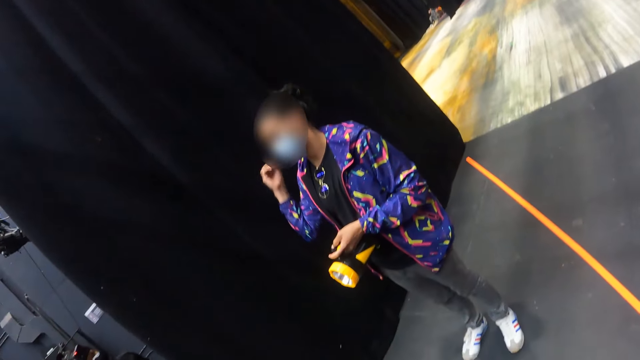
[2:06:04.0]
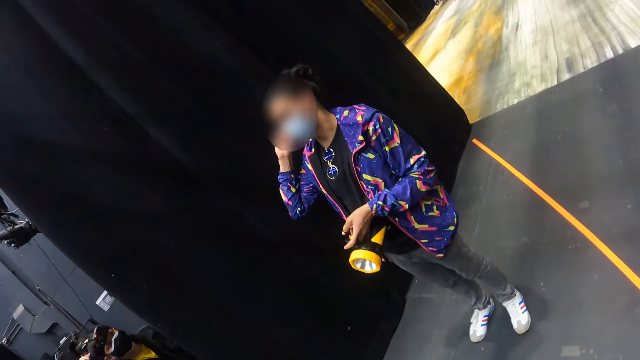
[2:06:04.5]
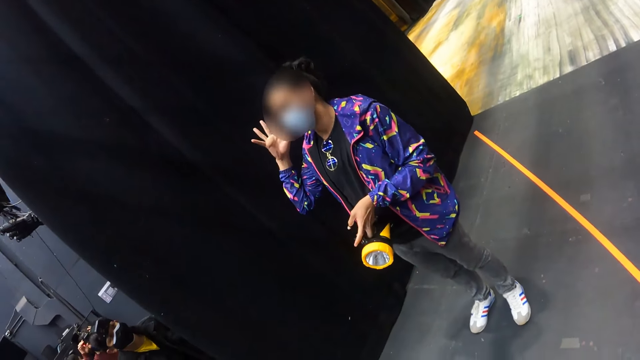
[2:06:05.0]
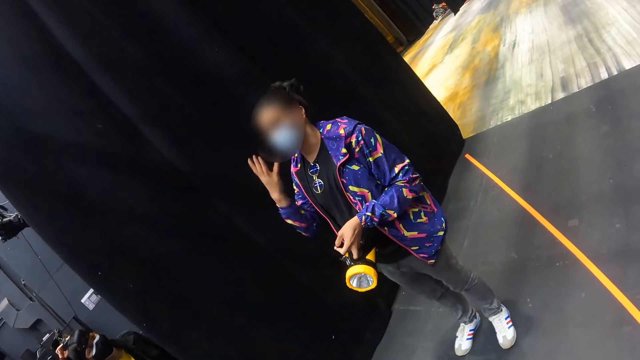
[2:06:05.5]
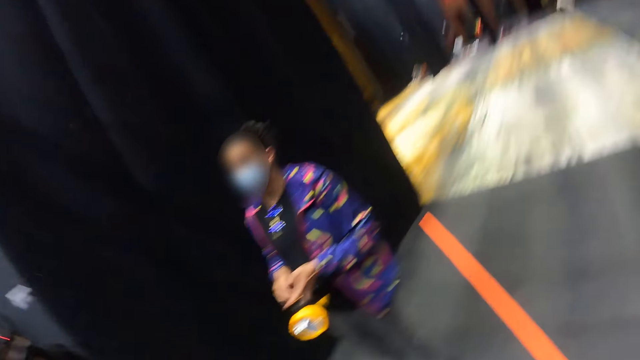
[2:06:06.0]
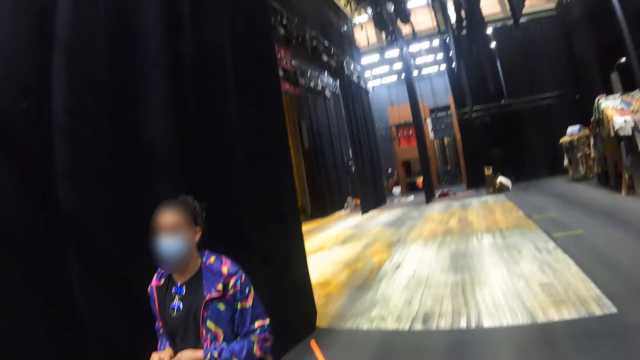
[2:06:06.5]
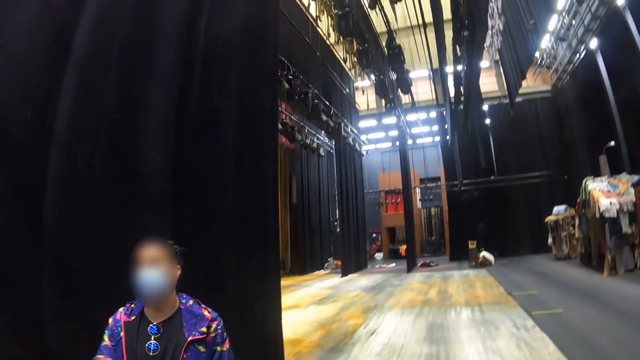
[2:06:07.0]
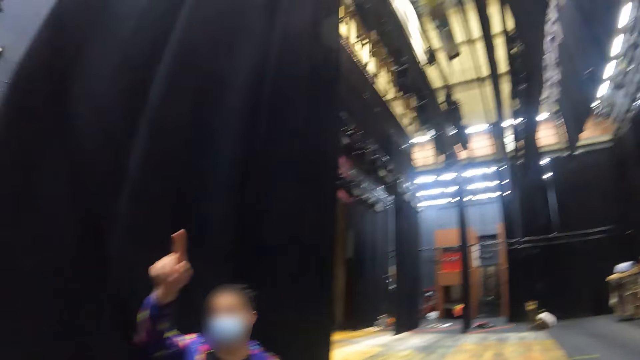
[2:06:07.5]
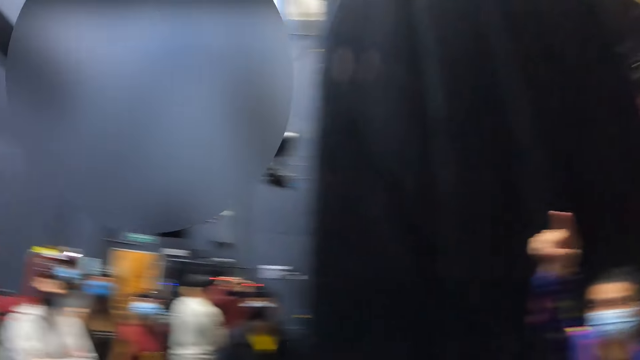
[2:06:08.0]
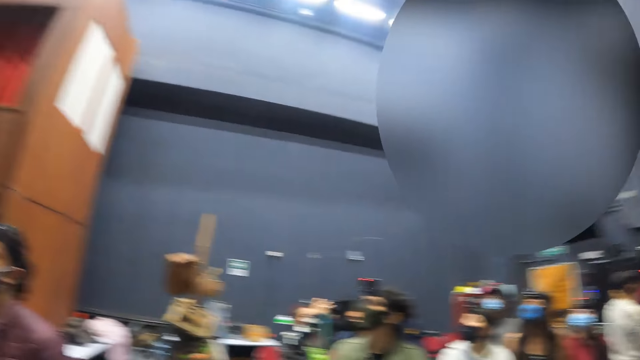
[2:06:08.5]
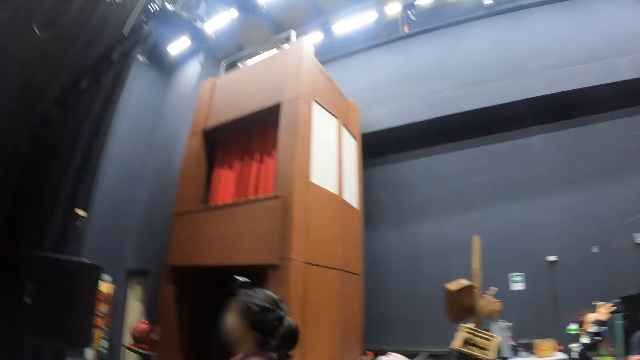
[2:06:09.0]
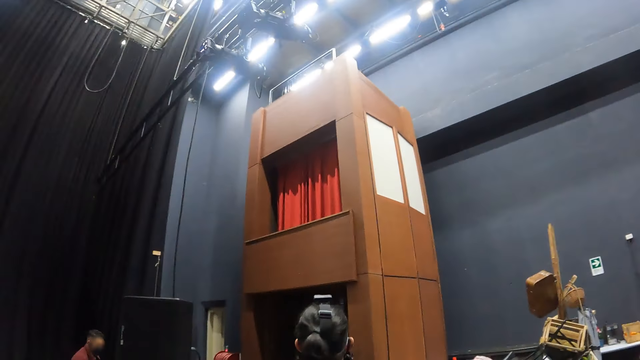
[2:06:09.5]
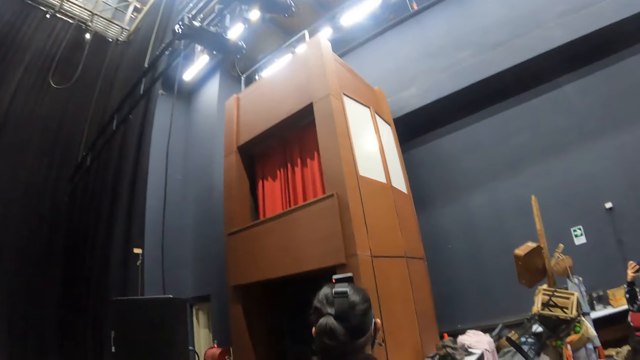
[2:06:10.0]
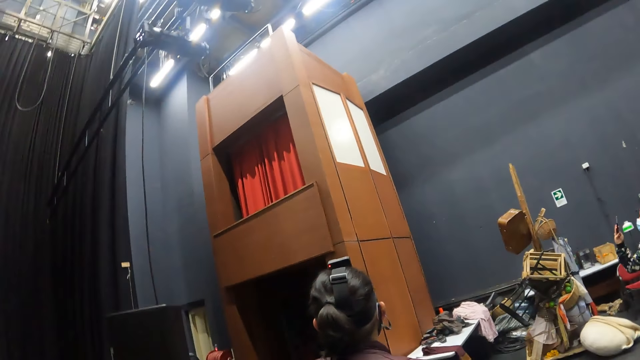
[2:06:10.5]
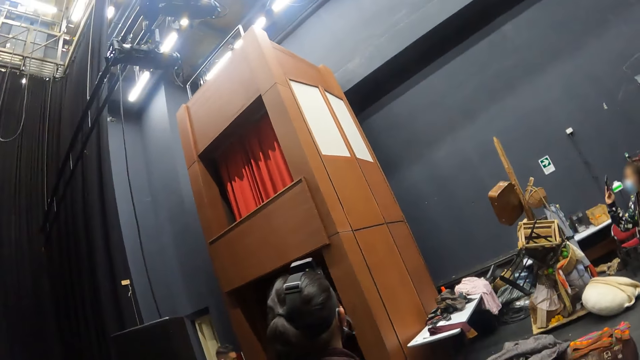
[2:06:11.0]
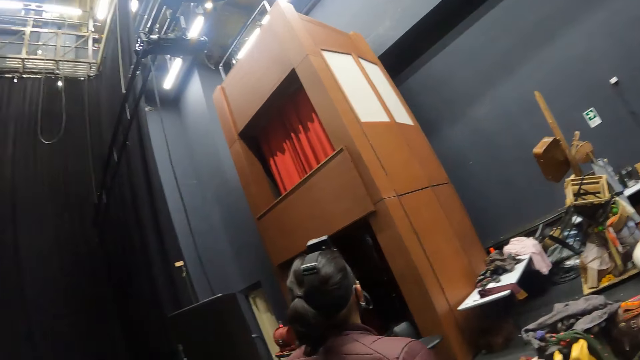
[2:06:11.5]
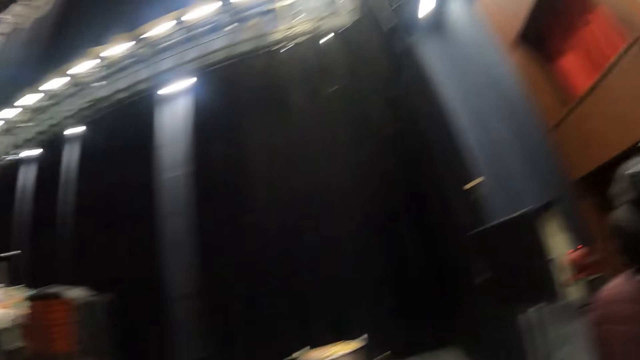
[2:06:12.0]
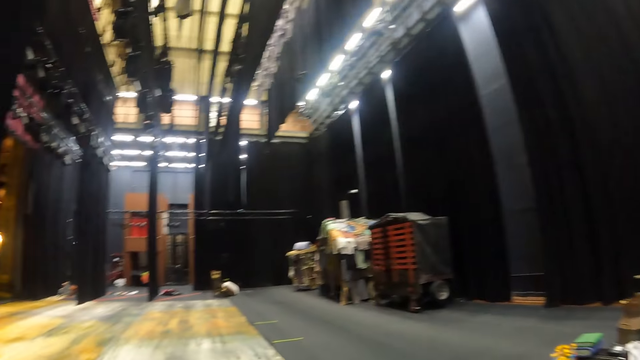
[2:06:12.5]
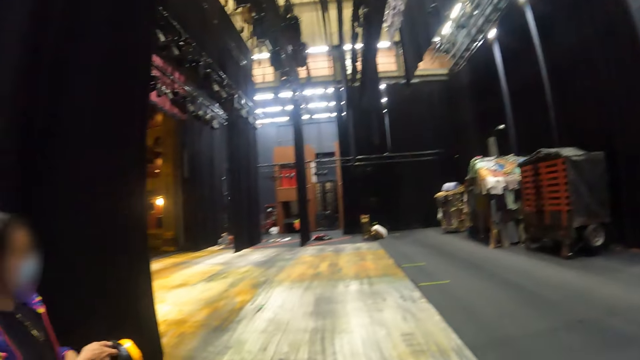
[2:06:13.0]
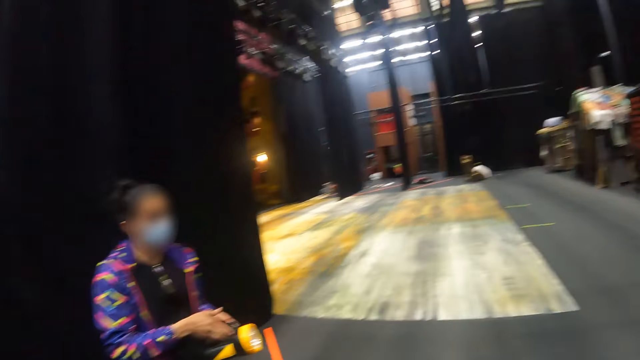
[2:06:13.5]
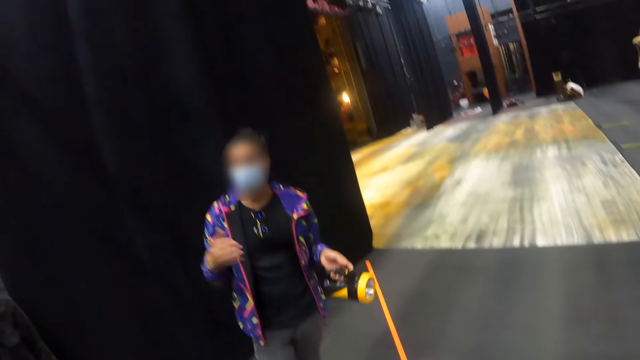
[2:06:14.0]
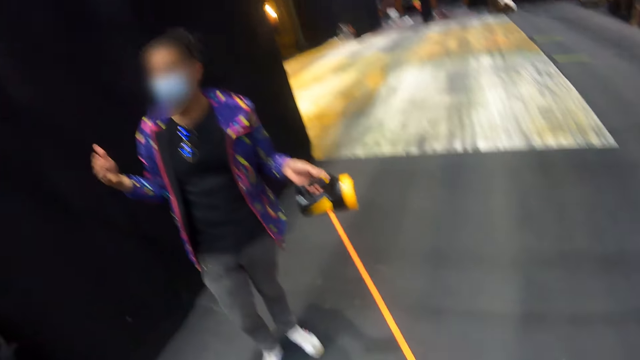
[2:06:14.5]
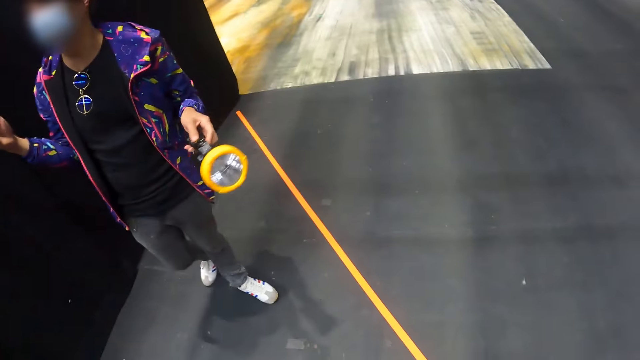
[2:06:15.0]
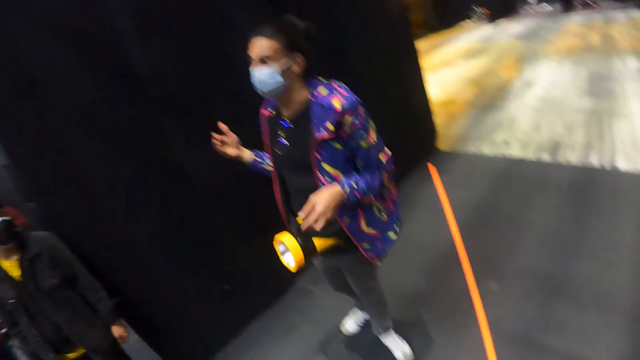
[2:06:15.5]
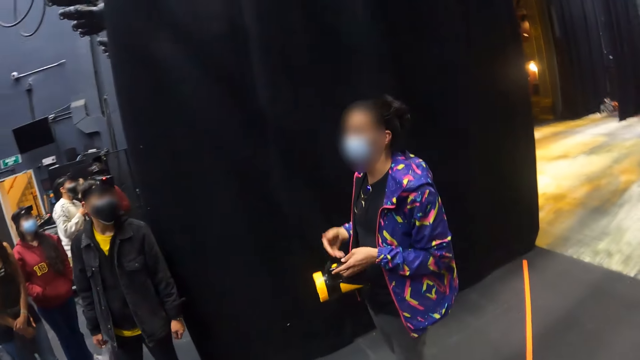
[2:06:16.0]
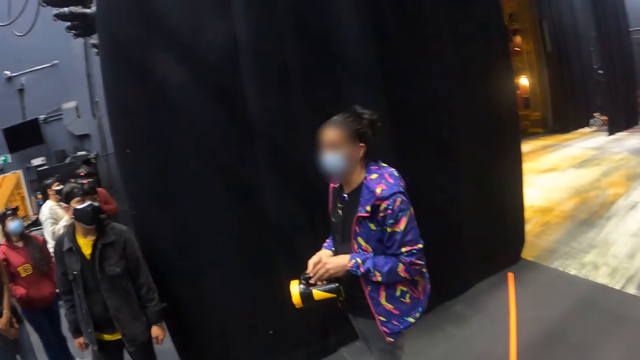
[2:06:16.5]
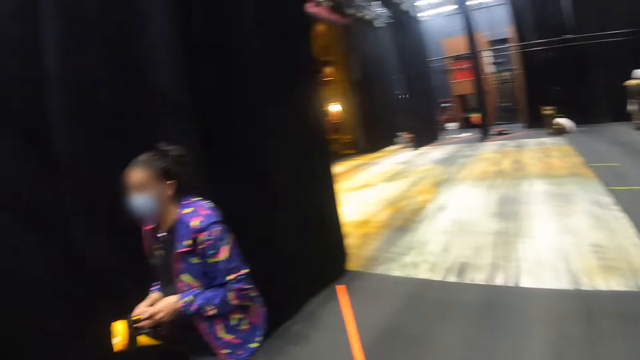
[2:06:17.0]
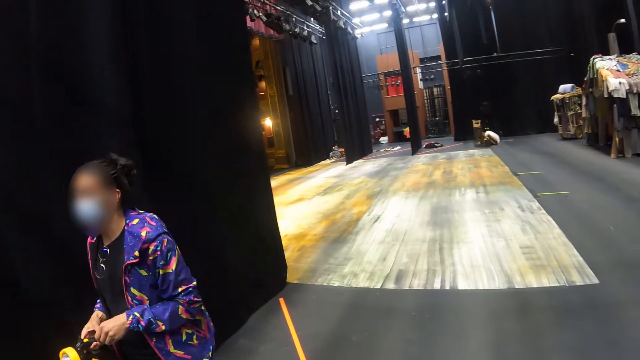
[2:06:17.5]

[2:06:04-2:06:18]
The camera wearer looks around the hall. They look up. They look around.

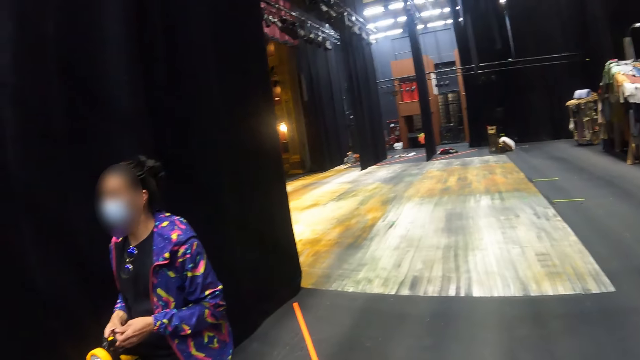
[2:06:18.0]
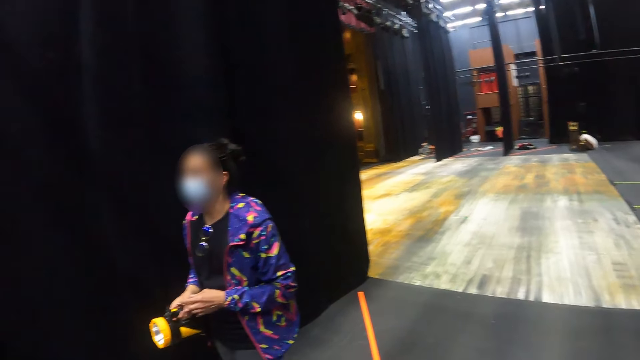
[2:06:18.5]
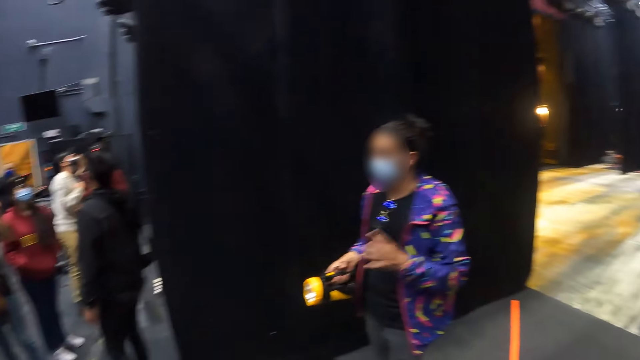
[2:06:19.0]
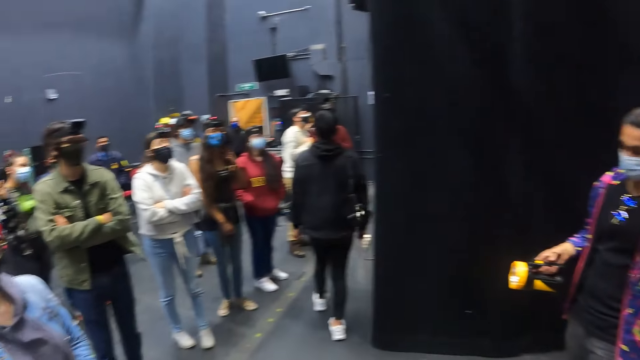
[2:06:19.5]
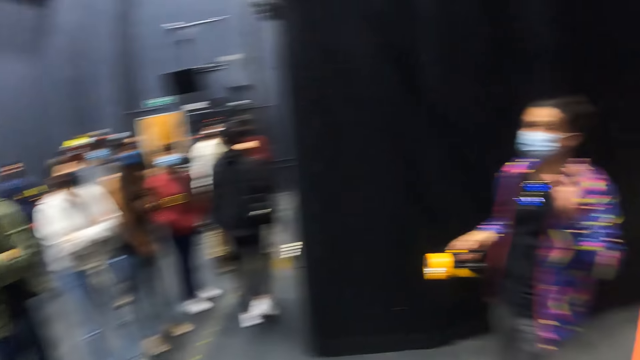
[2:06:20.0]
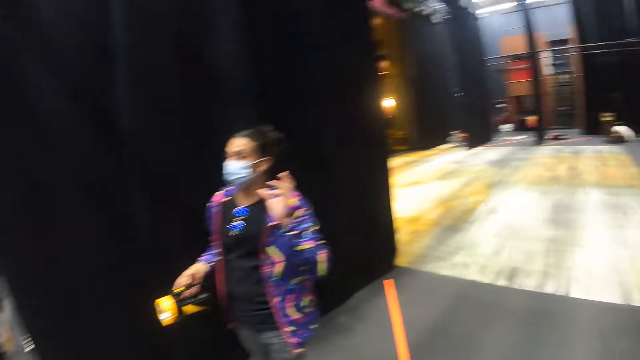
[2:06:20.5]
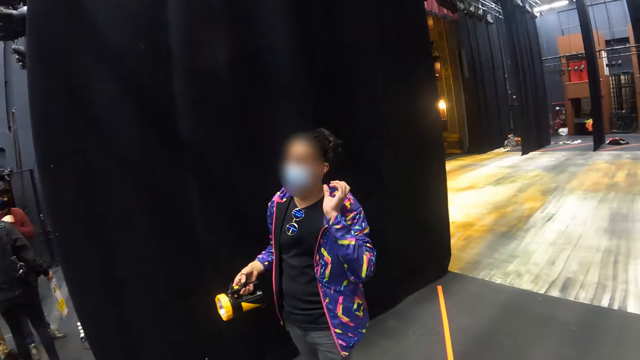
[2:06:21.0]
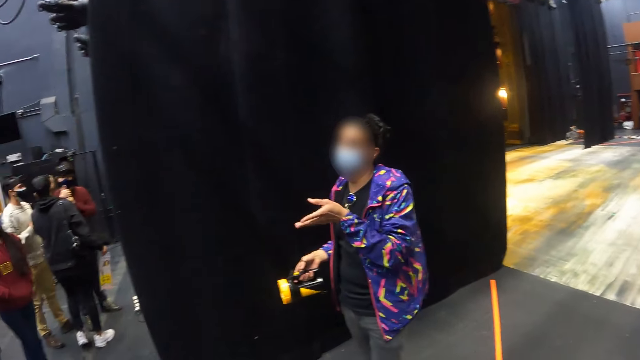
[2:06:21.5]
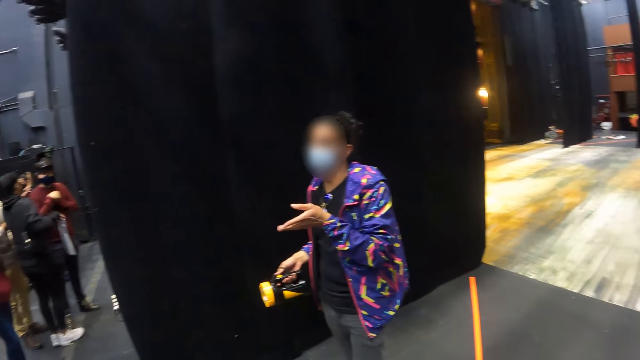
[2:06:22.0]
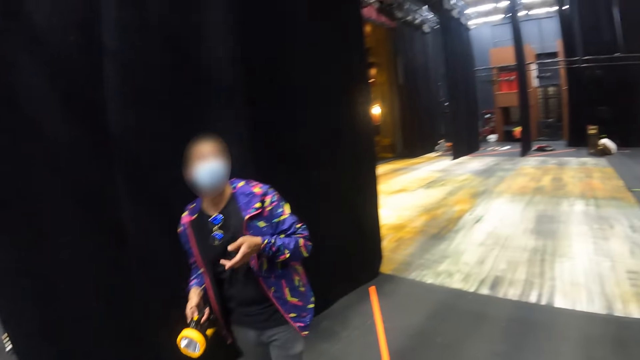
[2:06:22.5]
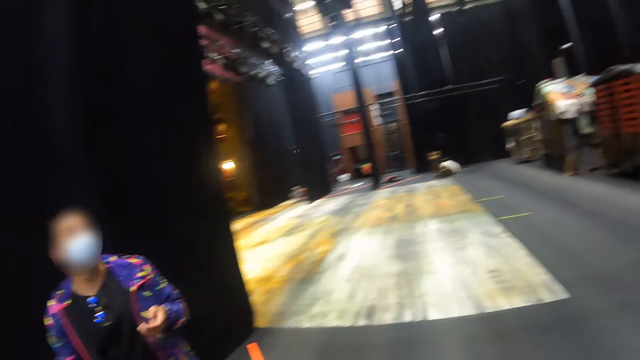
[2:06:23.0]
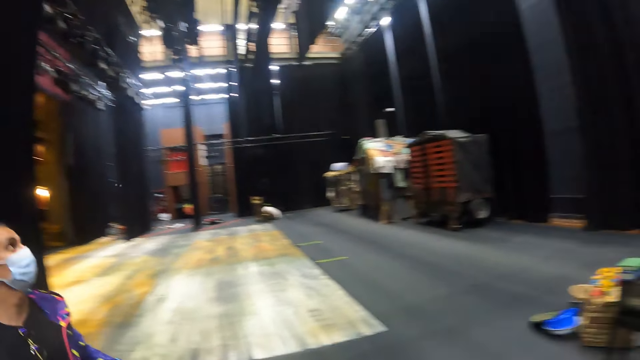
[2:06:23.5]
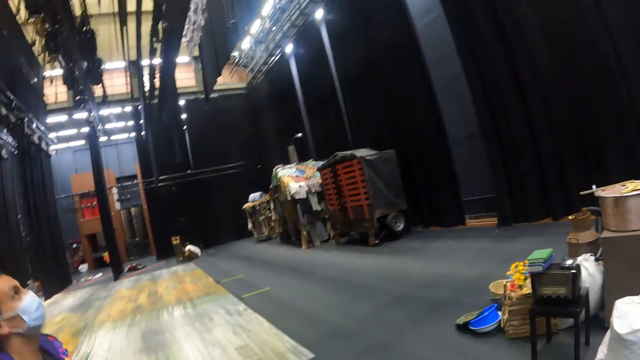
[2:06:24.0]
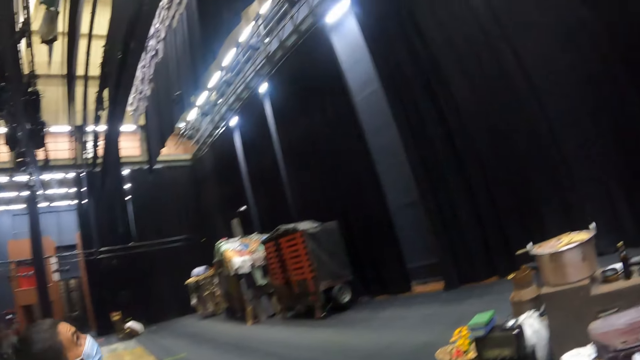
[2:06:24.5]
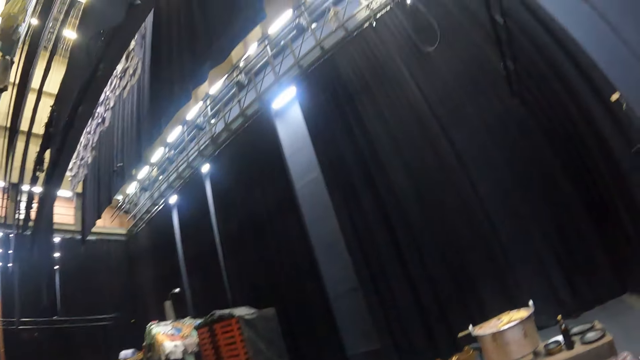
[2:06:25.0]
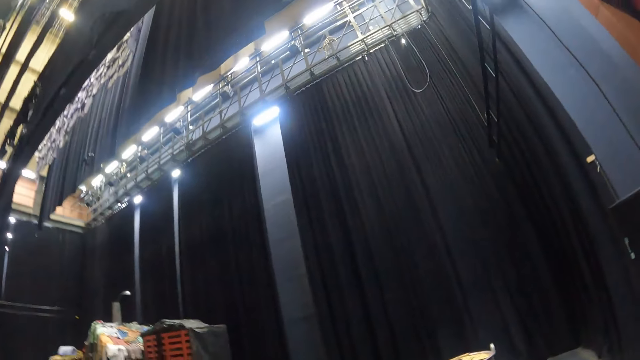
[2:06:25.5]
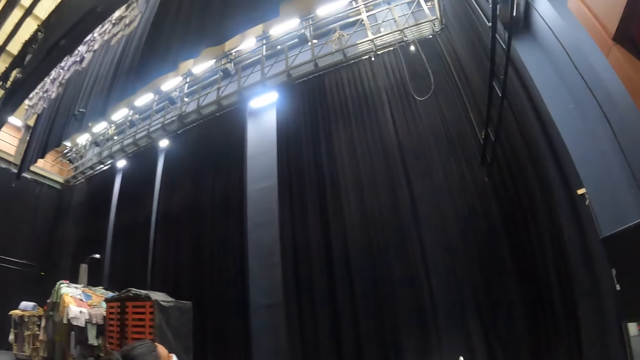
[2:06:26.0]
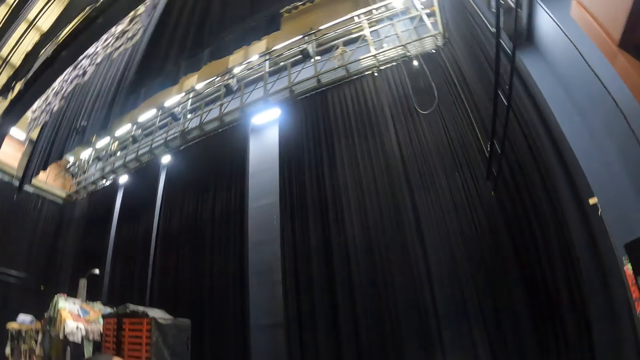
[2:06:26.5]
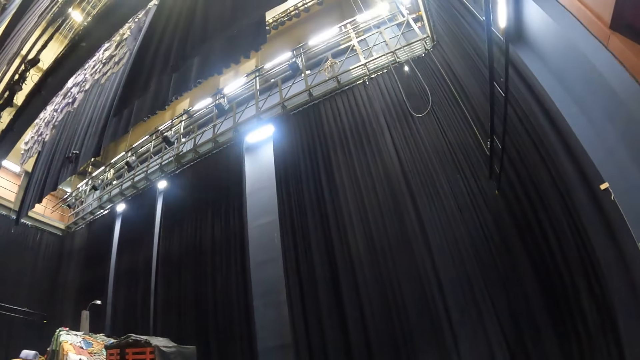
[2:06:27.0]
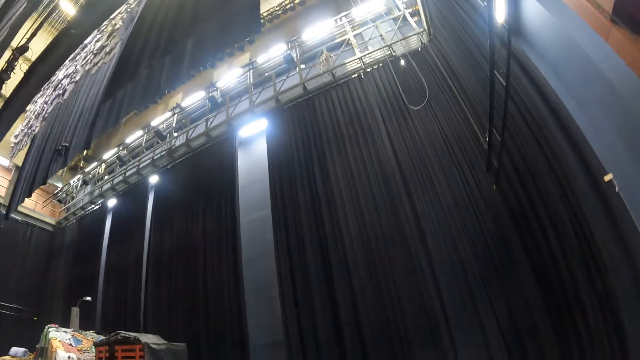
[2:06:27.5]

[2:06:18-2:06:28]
A person moves her hand. The camera wearer looks around the hall. The person walks around the hall. The camera wearer looks around the hall.
